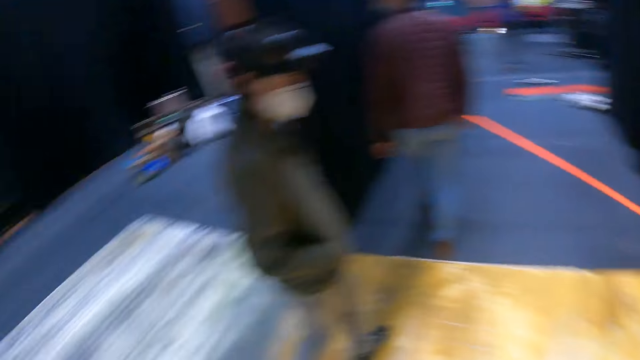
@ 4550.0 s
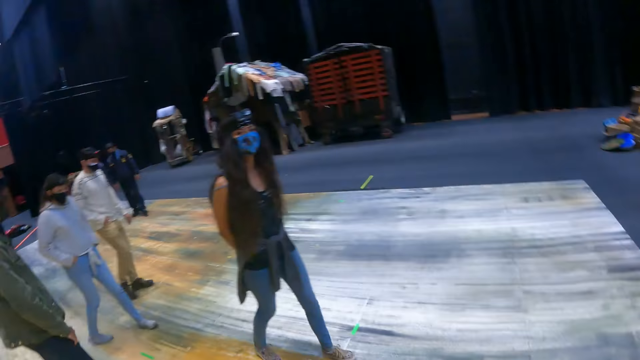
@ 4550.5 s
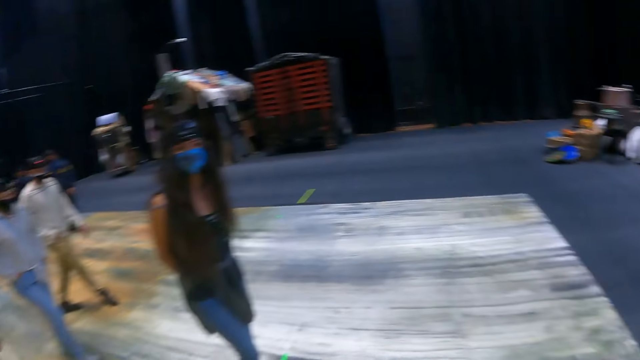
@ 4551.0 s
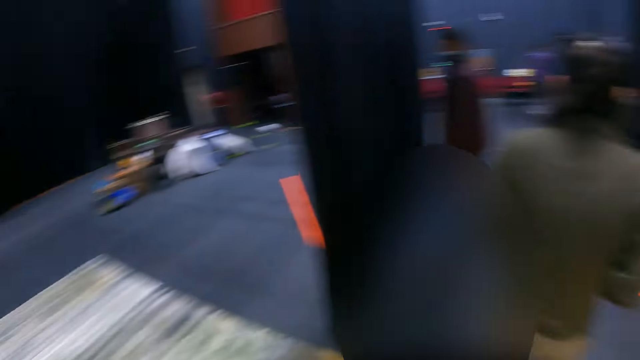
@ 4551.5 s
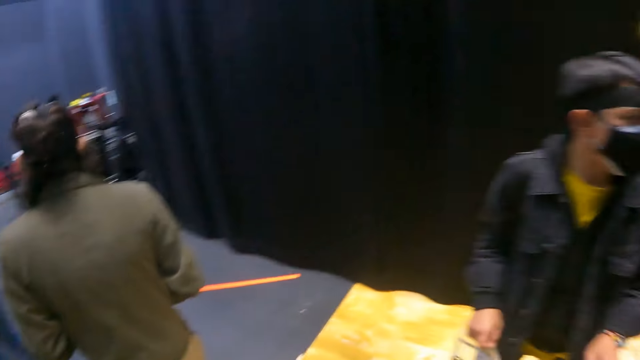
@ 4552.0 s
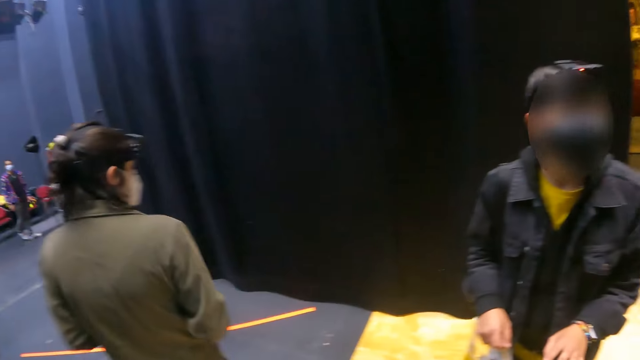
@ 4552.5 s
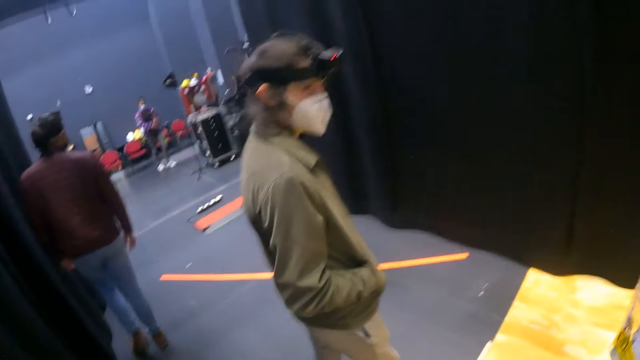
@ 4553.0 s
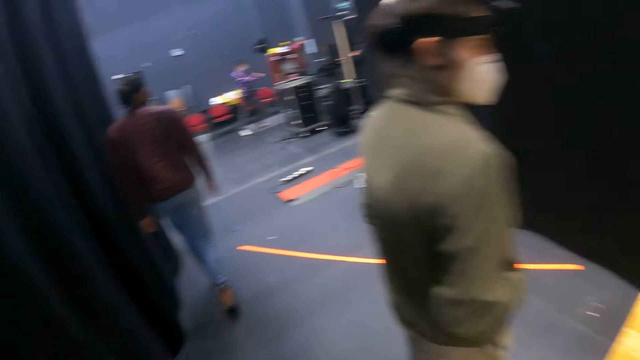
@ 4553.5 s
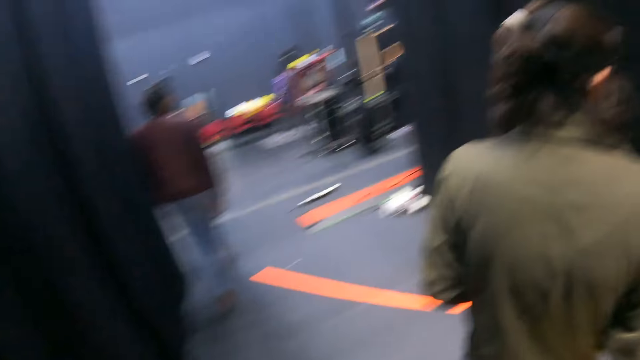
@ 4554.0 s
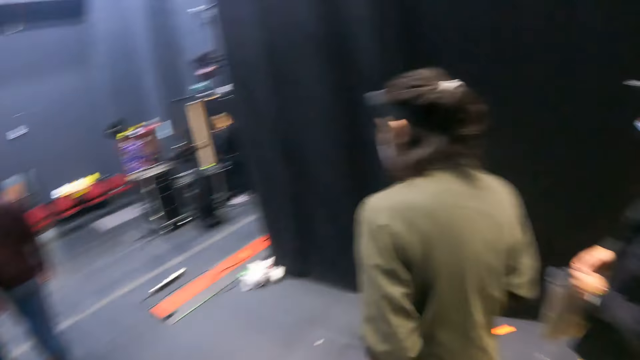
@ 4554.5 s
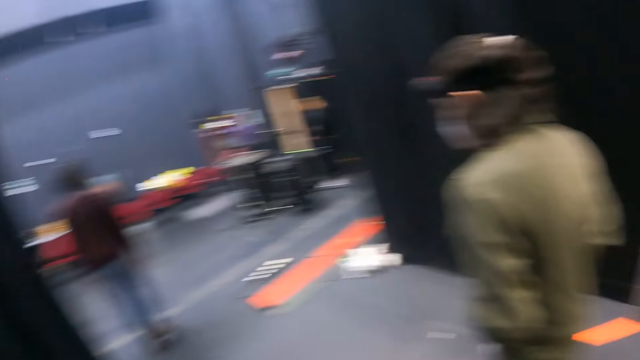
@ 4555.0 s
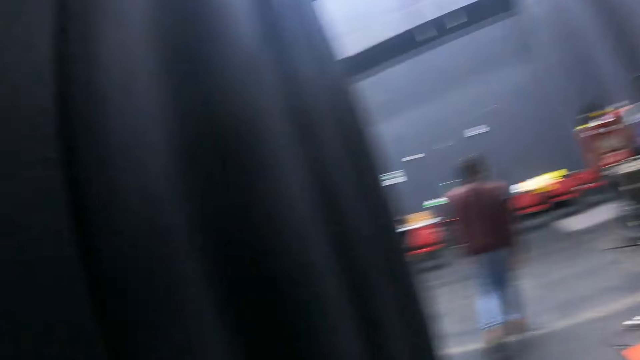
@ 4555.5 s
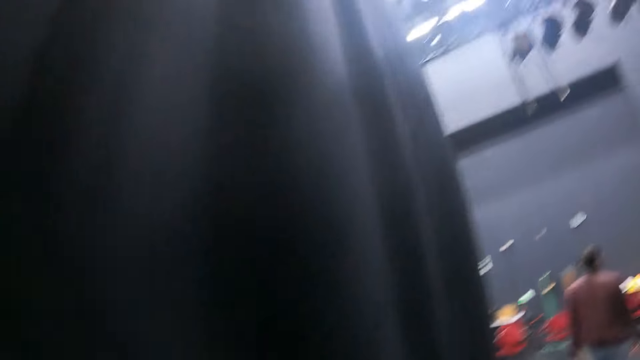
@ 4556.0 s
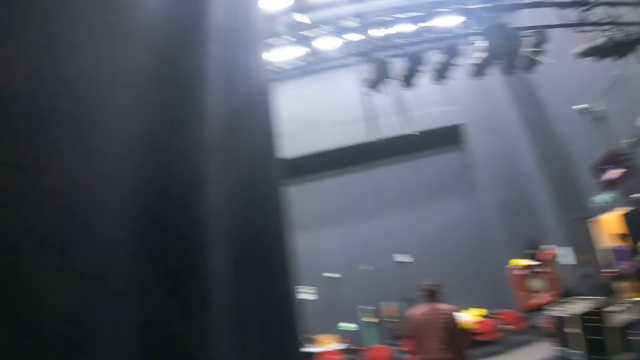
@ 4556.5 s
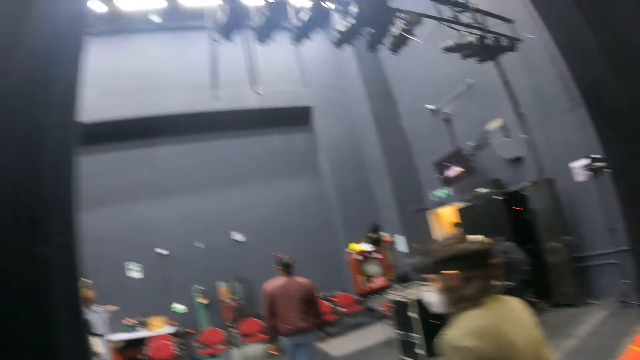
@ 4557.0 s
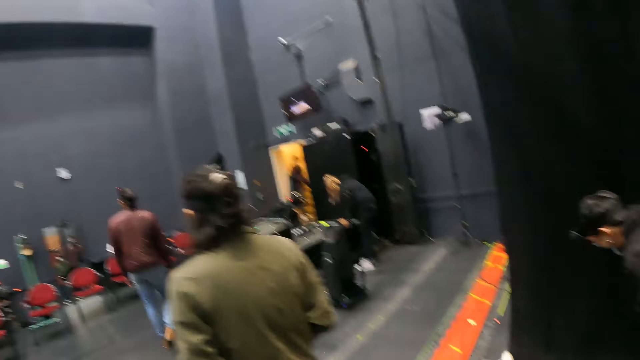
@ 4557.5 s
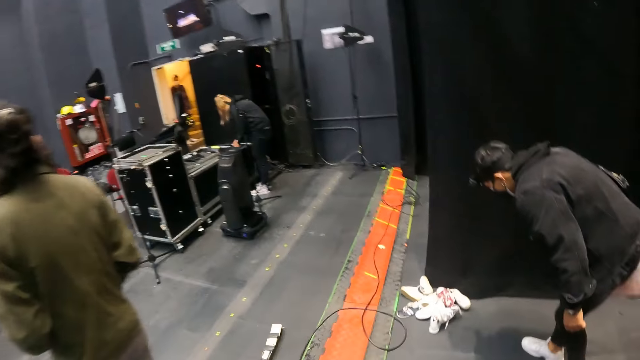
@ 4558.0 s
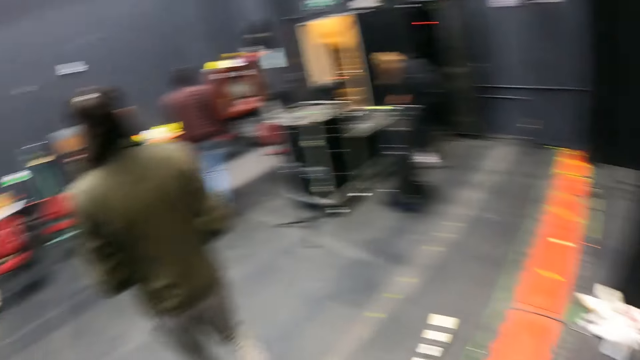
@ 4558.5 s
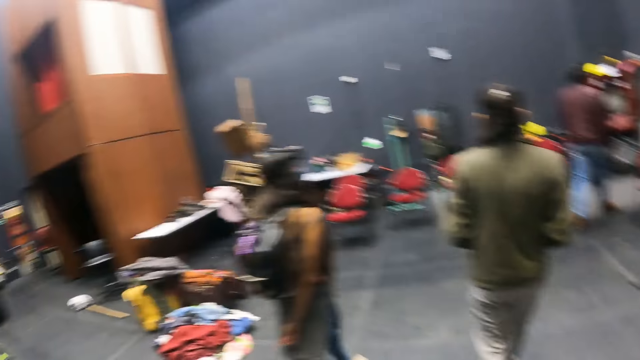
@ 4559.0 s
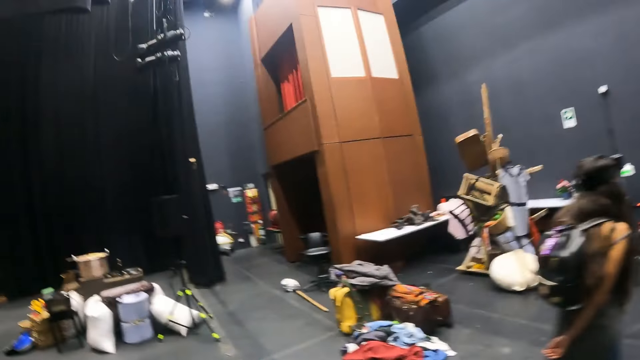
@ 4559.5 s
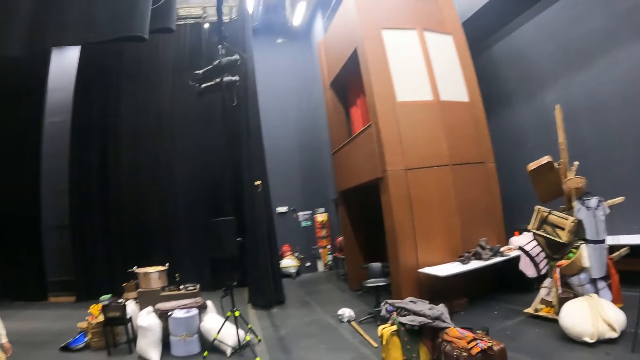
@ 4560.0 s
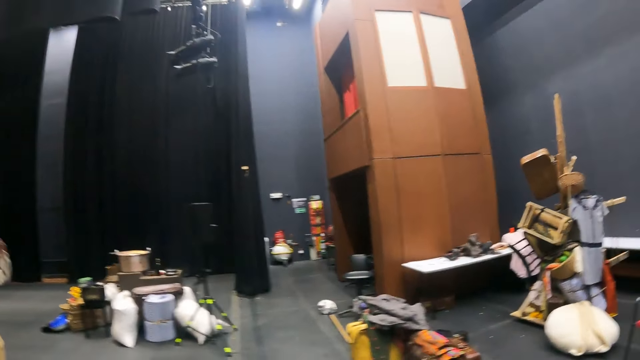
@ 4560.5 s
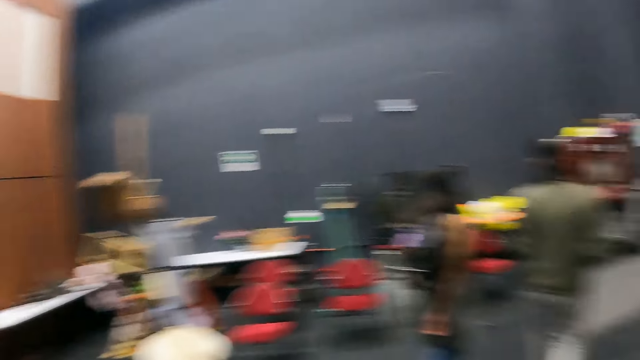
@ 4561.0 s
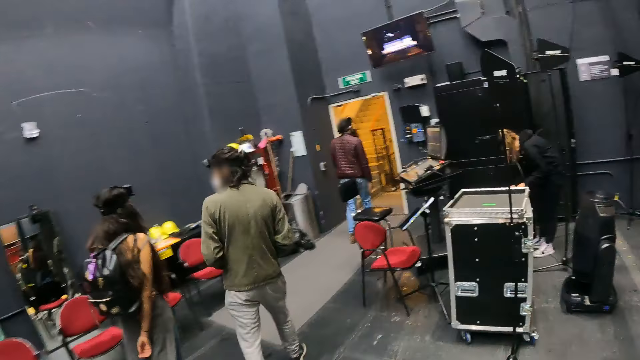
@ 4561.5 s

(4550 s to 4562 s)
The camera wearer looks around. They walk. They move around.

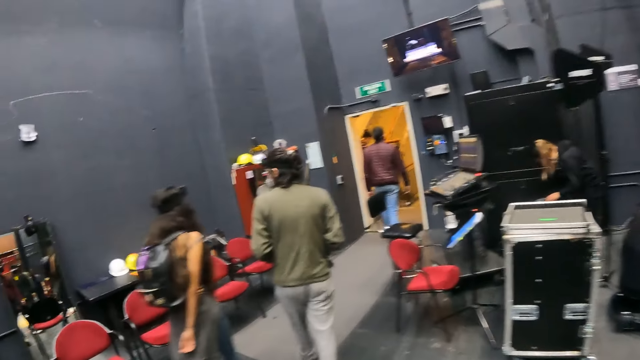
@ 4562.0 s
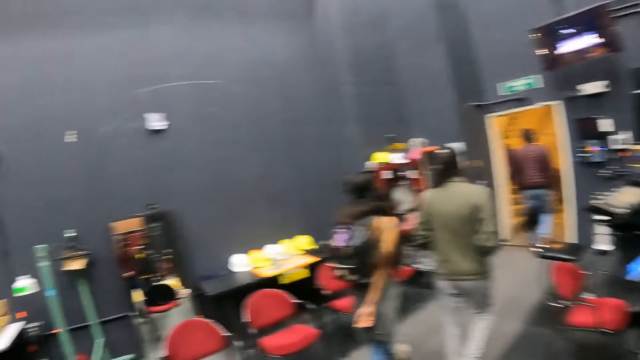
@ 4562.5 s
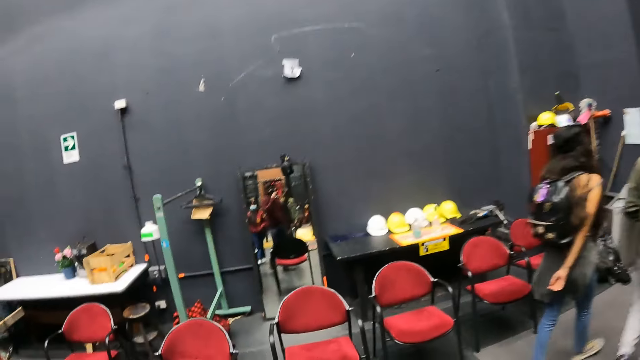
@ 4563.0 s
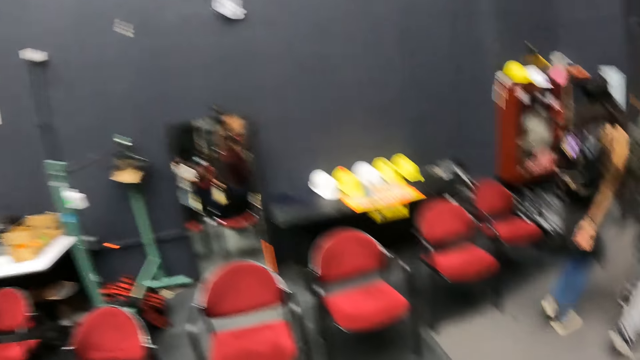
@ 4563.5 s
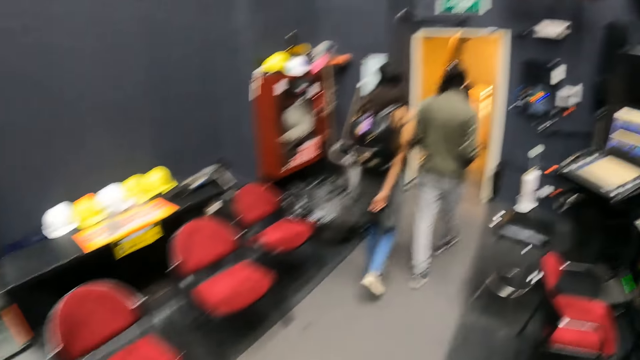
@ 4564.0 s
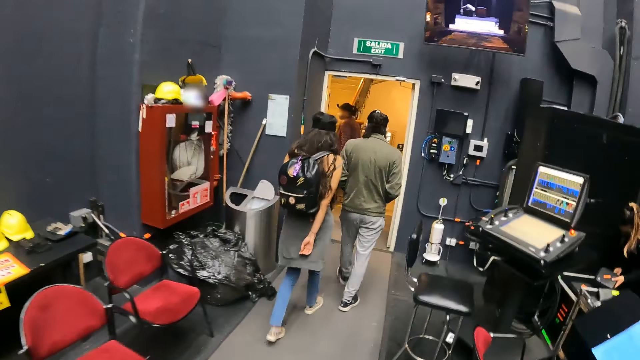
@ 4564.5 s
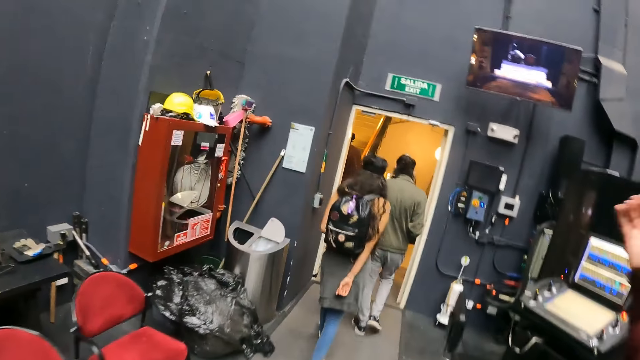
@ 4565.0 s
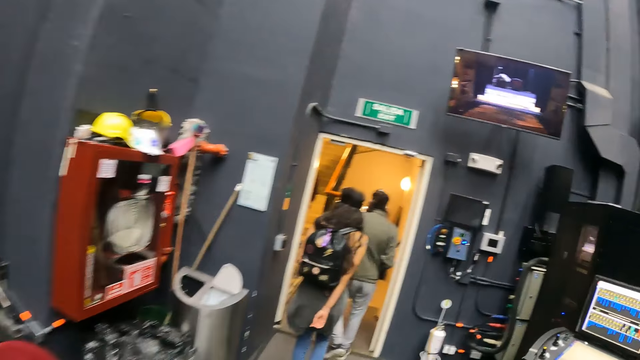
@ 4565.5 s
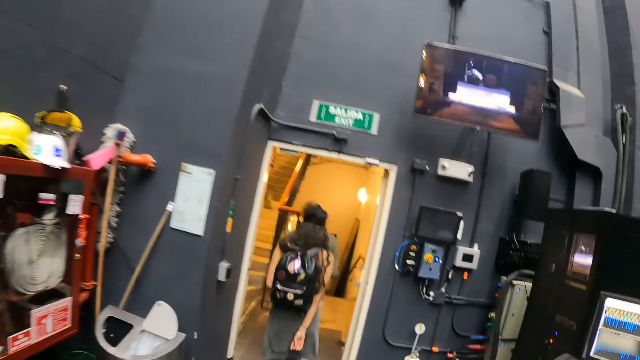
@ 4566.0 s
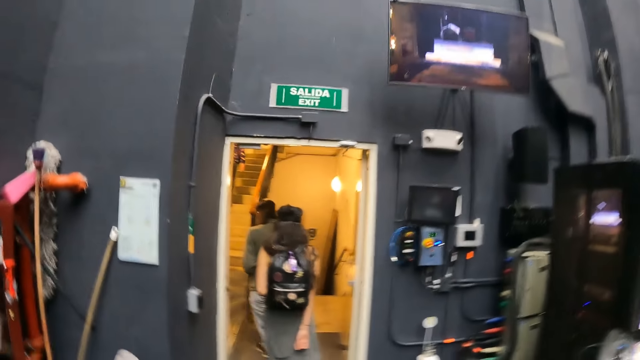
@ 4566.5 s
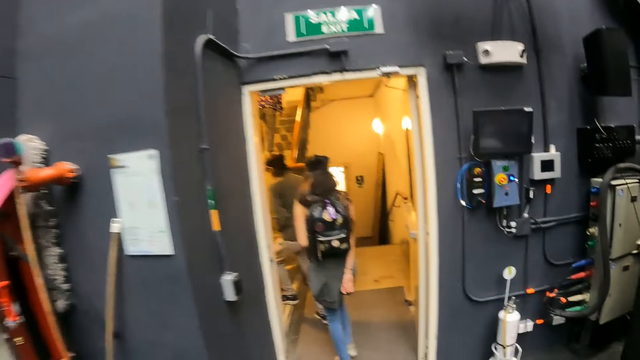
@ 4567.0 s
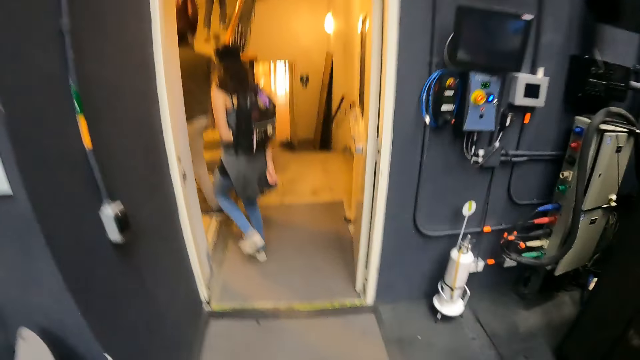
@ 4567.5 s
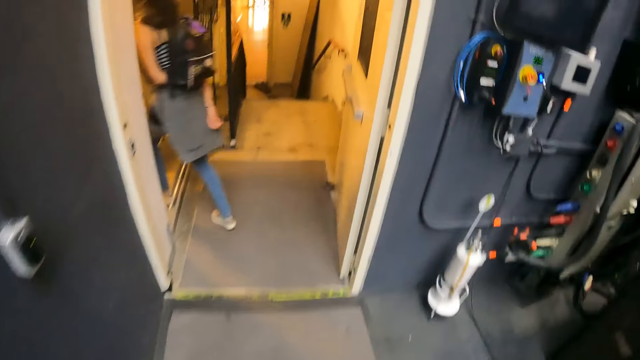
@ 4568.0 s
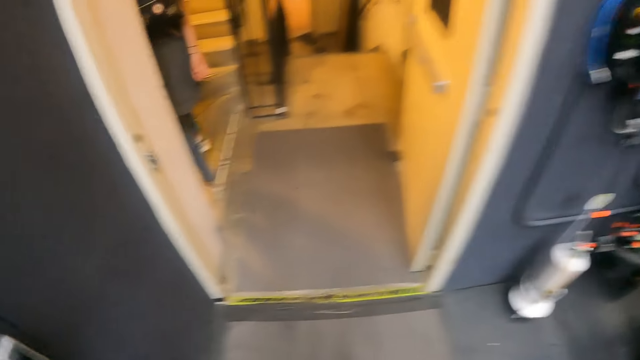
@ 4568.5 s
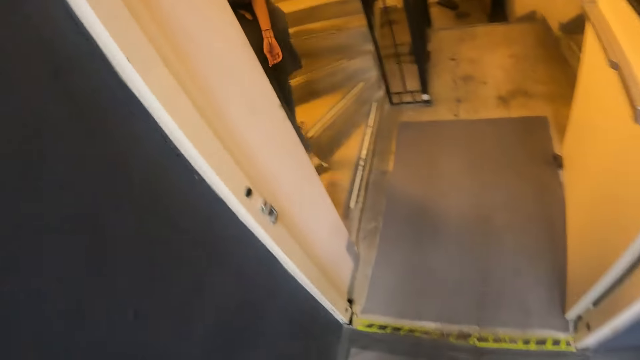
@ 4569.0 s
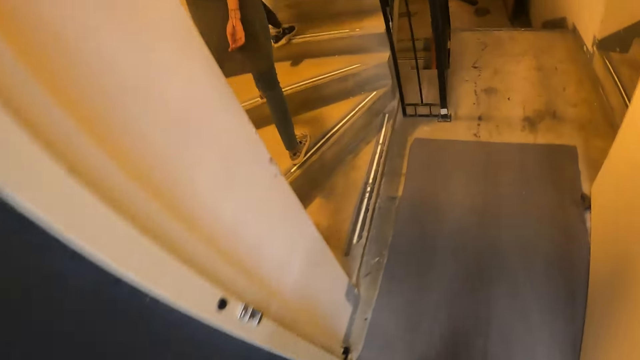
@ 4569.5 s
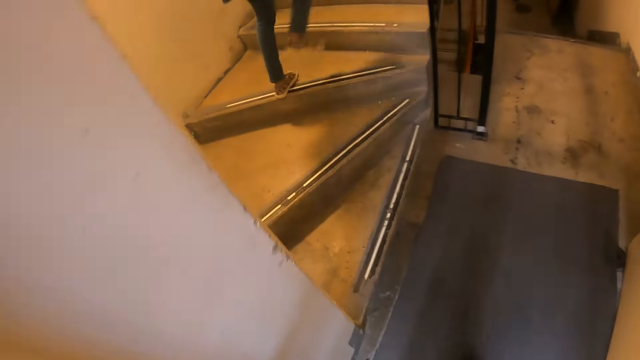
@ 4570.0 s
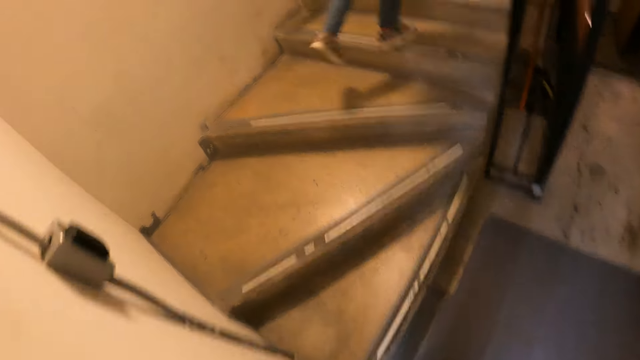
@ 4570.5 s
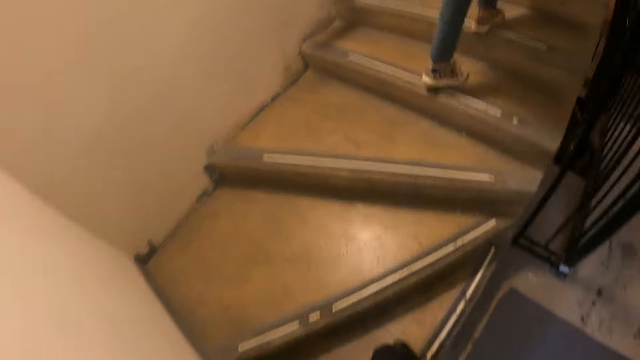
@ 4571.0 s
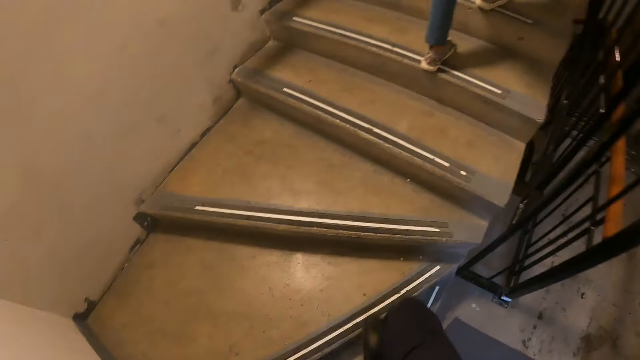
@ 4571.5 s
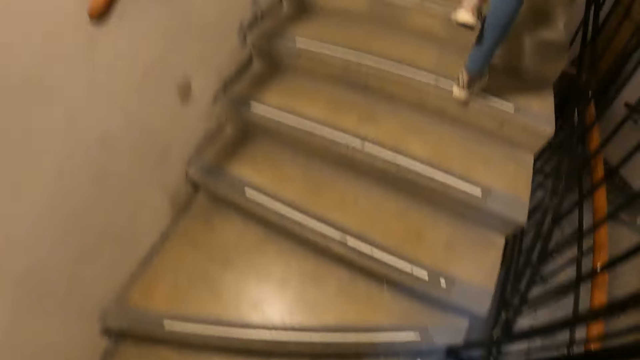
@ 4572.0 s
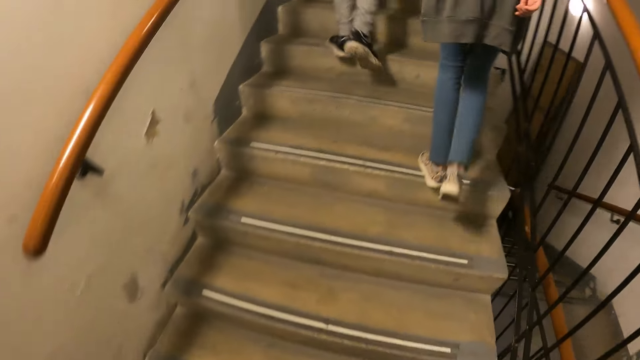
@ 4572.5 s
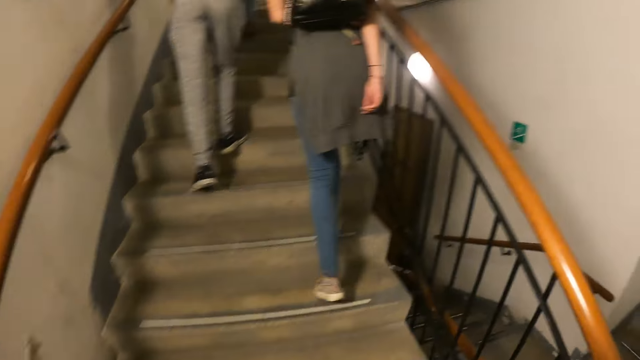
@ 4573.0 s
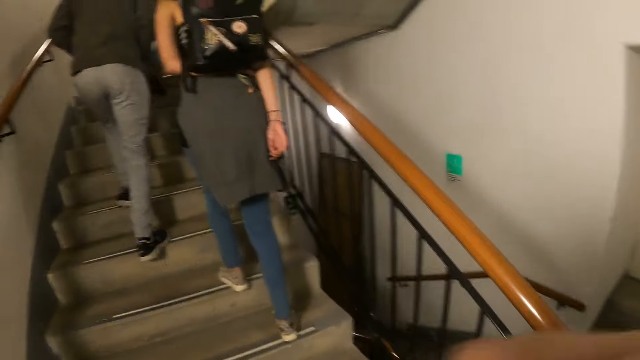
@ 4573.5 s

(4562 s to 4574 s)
The camera wearer walks up the stairs.
